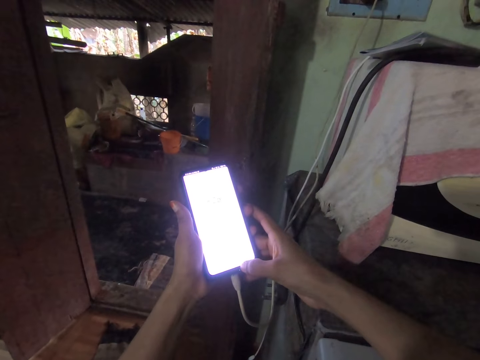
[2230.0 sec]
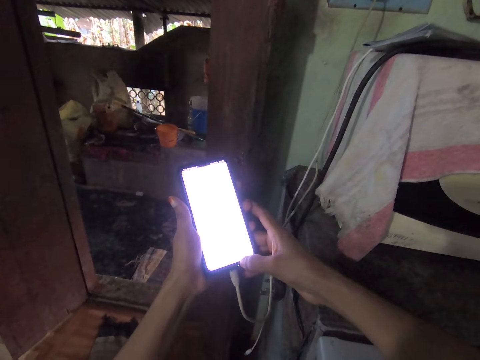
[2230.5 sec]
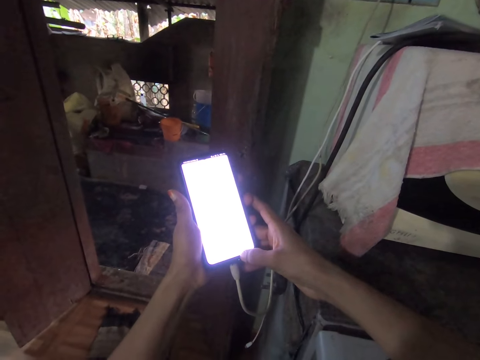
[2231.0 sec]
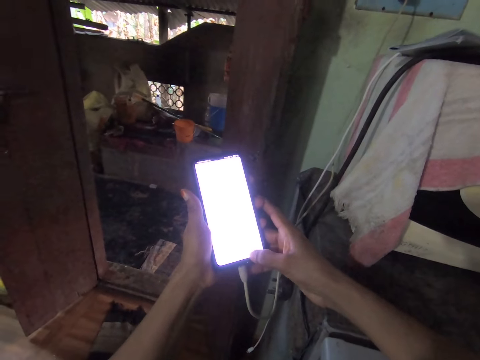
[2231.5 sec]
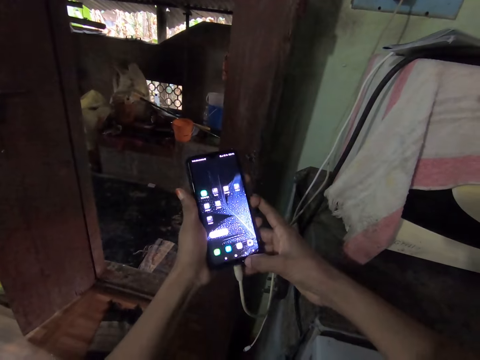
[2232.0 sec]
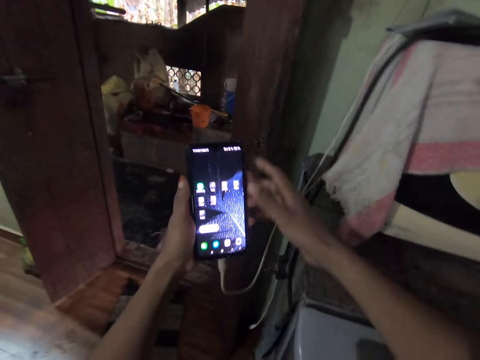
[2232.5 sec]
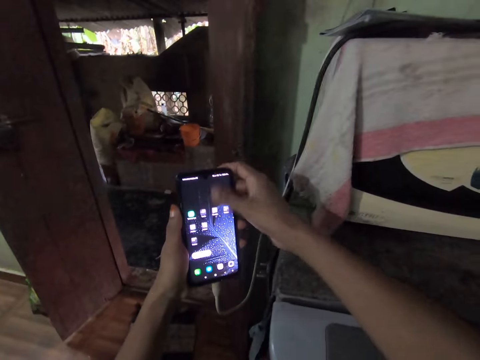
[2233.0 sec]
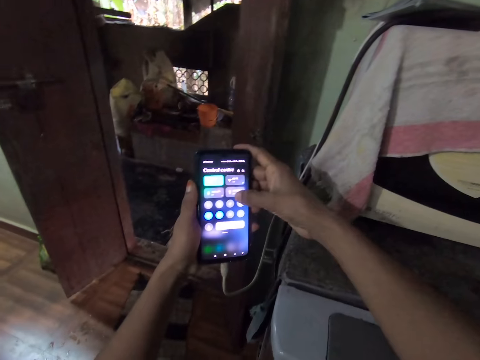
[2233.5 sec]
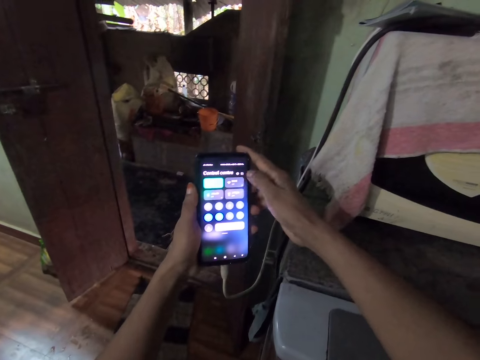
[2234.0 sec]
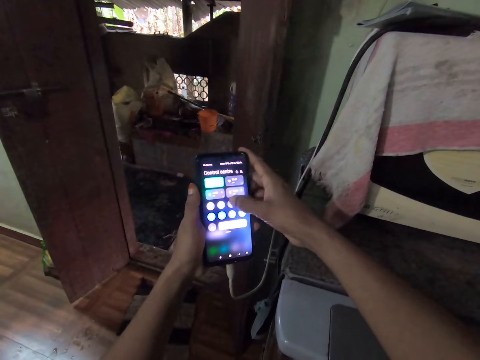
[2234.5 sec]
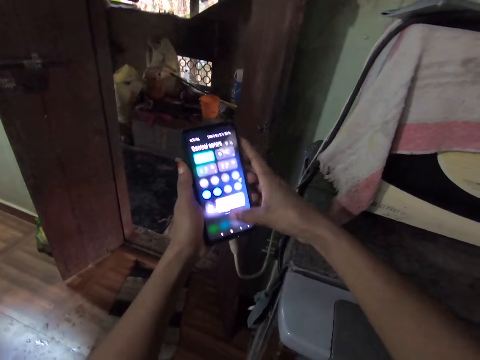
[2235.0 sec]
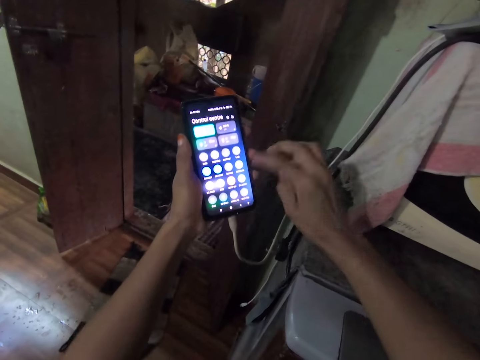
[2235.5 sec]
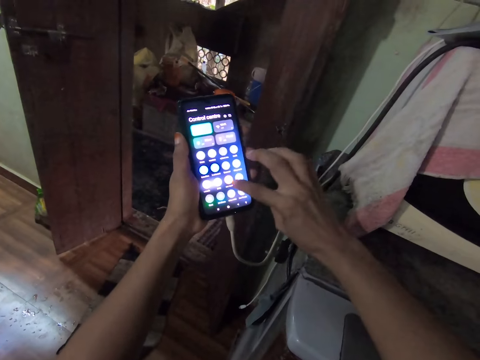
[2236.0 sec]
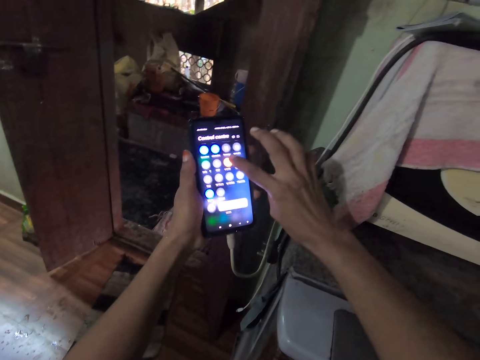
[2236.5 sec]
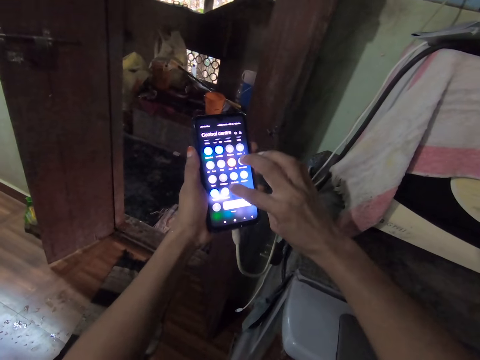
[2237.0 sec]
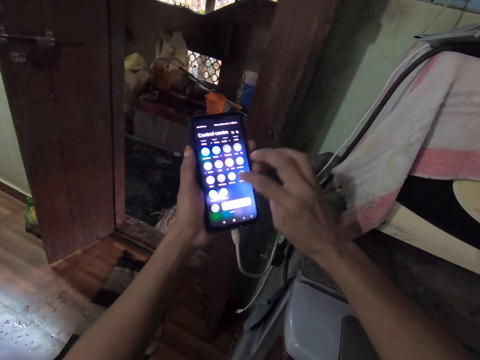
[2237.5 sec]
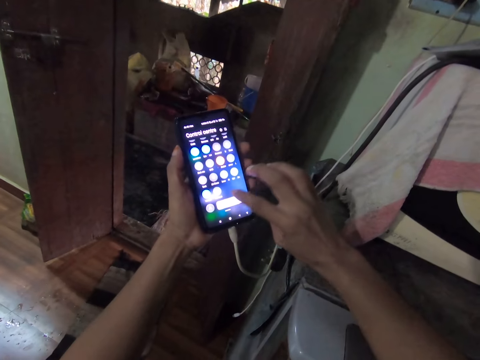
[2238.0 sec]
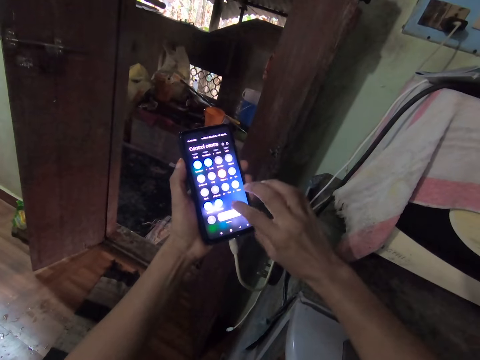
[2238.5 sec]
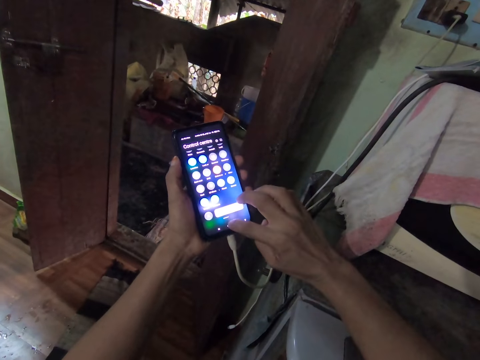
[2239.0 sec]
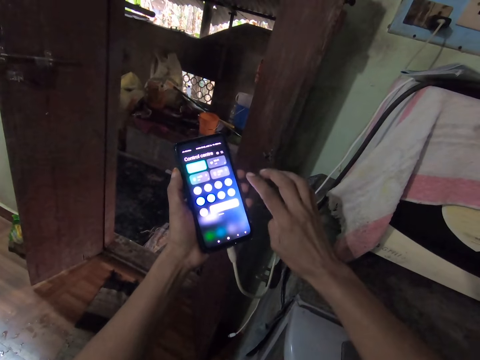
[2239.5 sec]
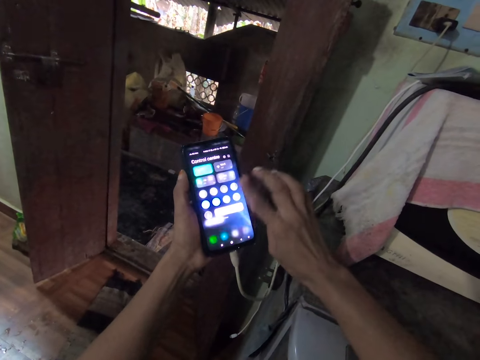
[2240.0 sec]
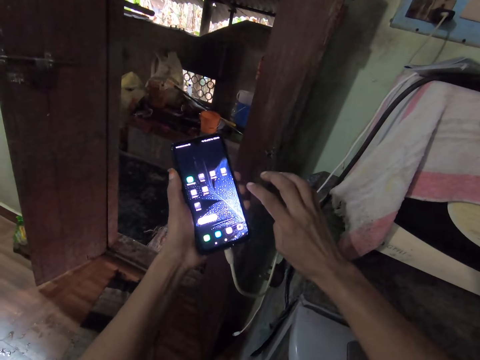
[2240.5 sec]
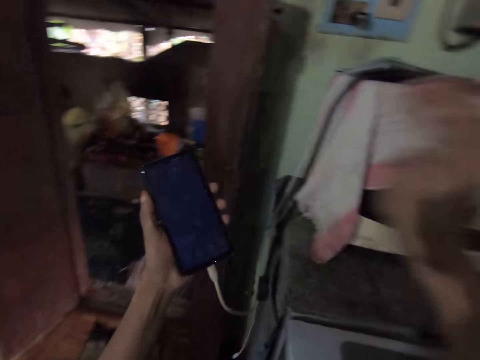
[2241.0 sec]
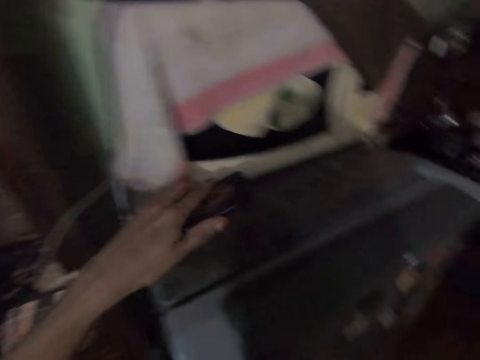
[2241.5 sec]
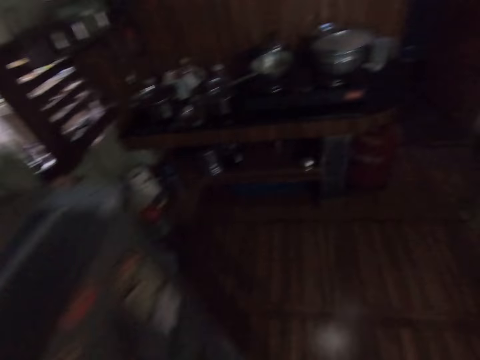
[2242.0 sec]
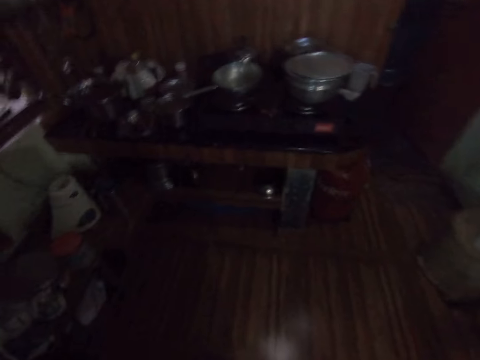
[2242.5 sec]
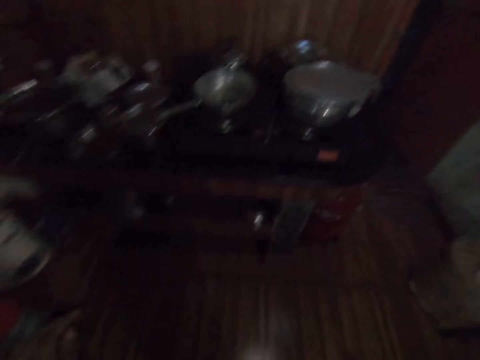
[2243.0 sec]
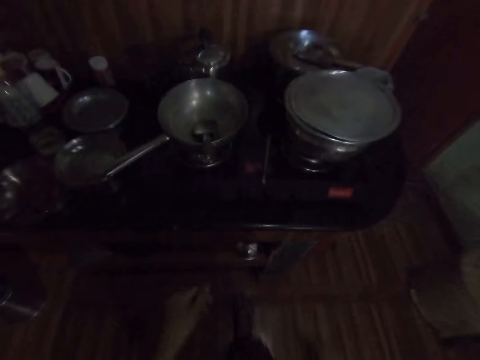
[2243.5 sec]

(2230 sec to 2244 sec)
The camera wearer scrolls a phone. She drops the phone on the fridge with her left hand. She walks around.

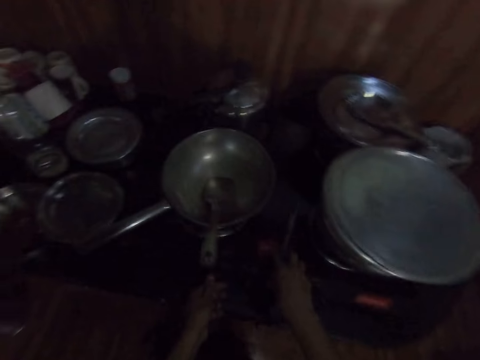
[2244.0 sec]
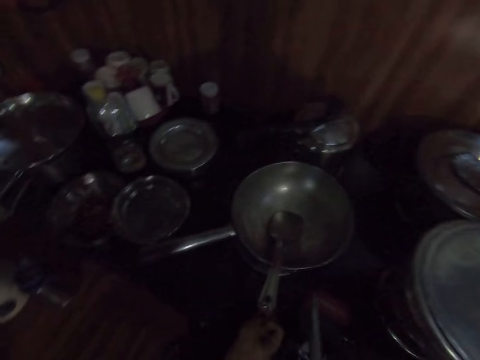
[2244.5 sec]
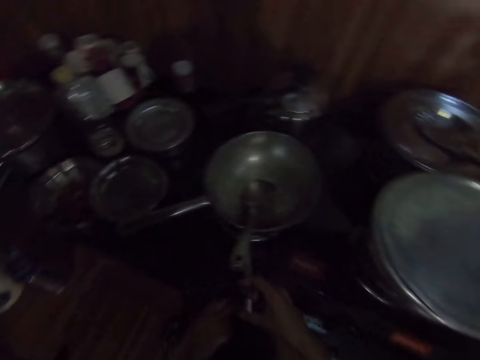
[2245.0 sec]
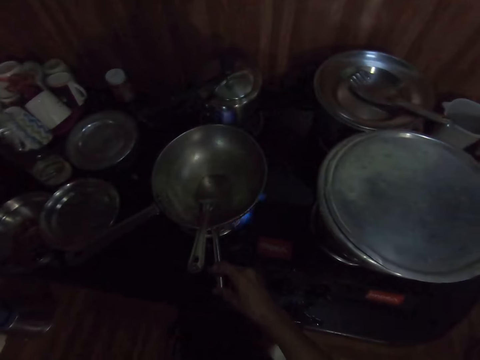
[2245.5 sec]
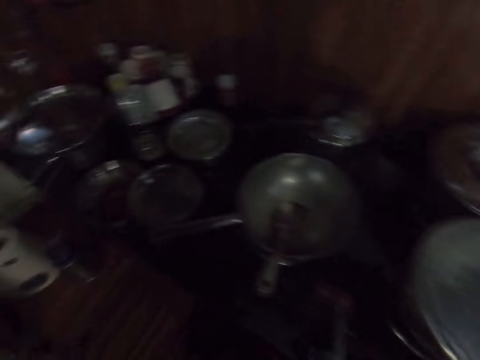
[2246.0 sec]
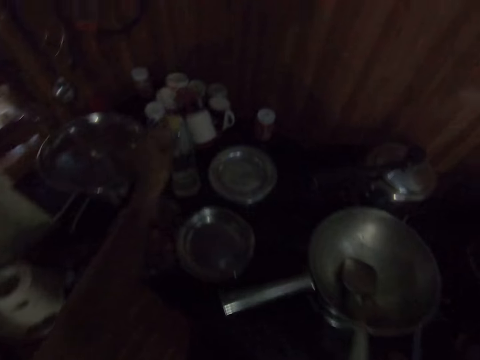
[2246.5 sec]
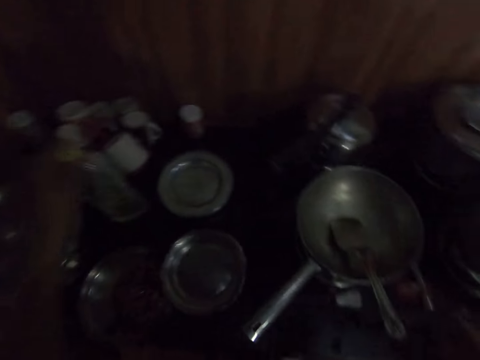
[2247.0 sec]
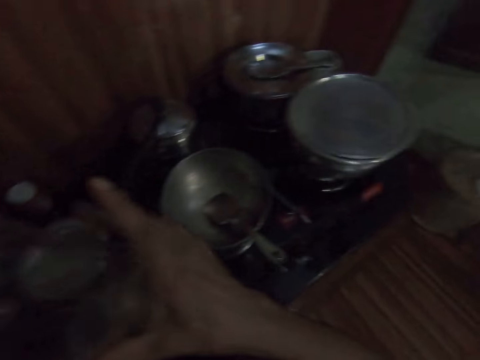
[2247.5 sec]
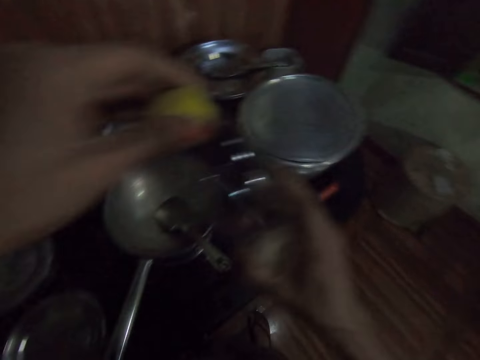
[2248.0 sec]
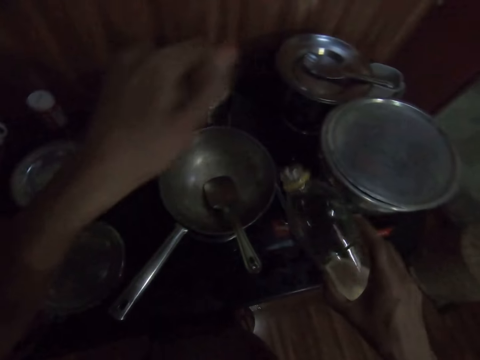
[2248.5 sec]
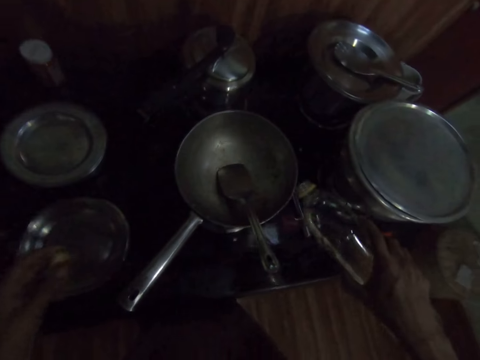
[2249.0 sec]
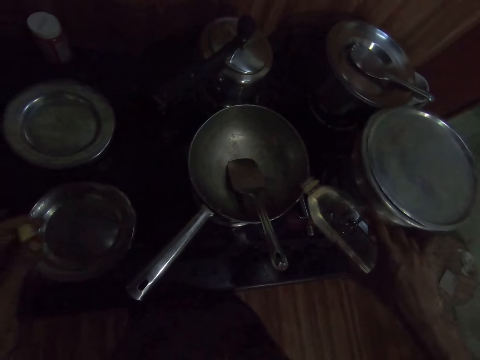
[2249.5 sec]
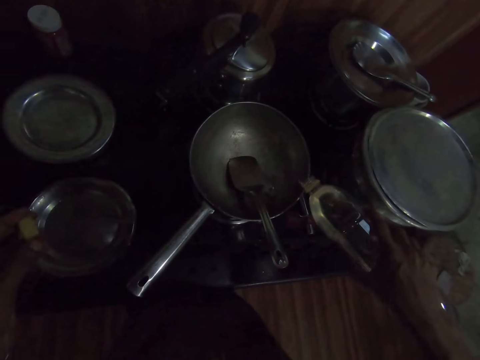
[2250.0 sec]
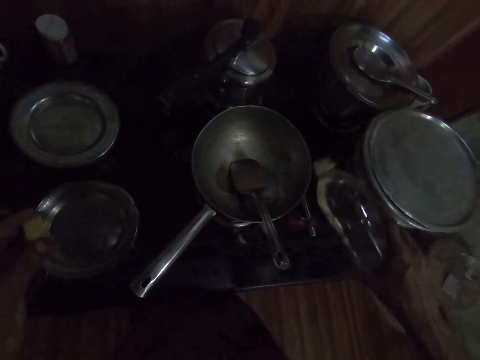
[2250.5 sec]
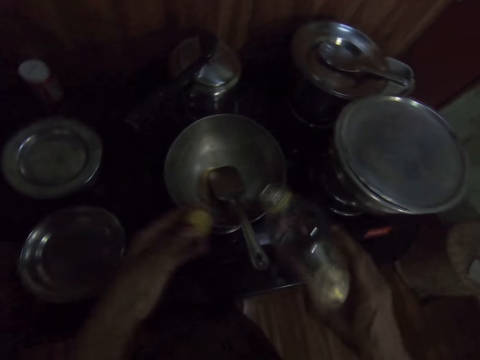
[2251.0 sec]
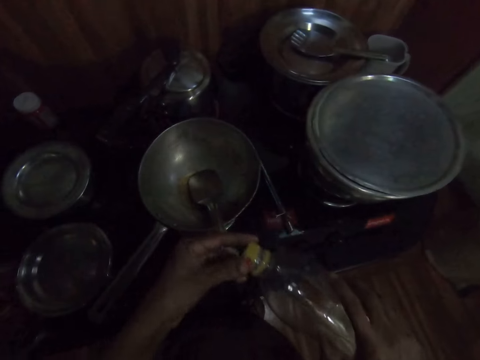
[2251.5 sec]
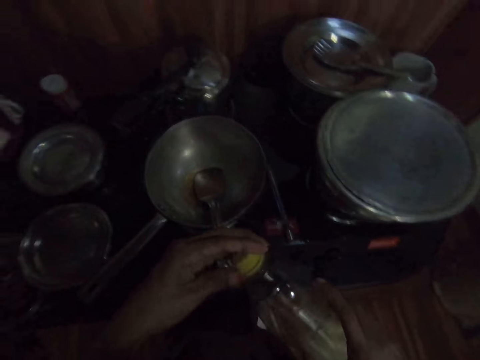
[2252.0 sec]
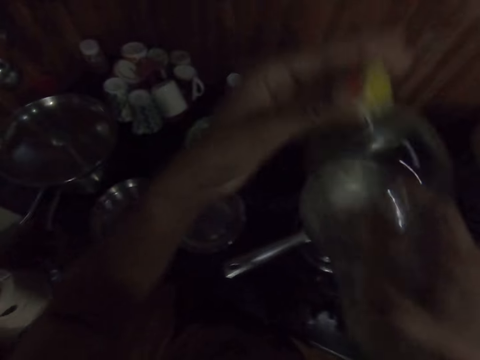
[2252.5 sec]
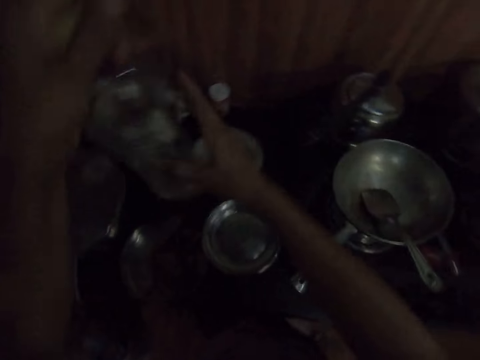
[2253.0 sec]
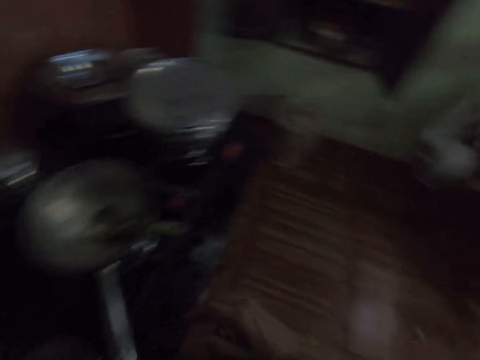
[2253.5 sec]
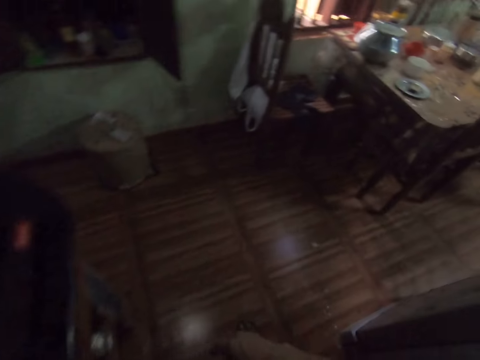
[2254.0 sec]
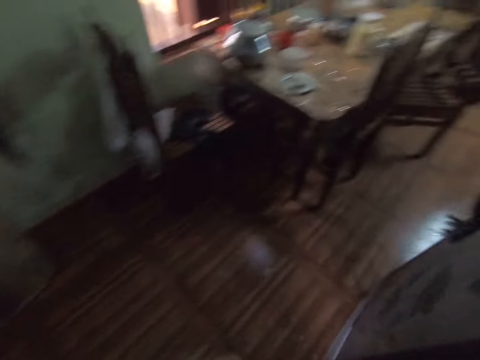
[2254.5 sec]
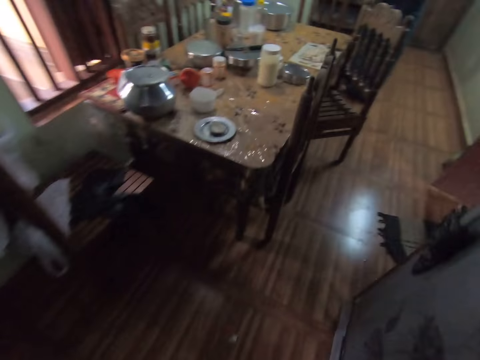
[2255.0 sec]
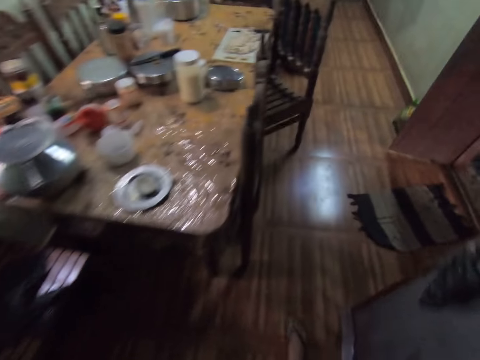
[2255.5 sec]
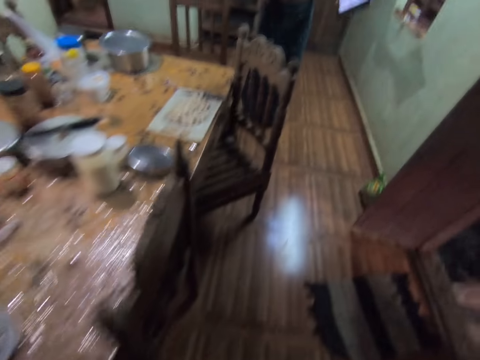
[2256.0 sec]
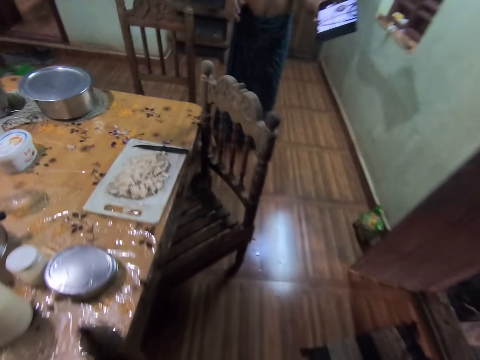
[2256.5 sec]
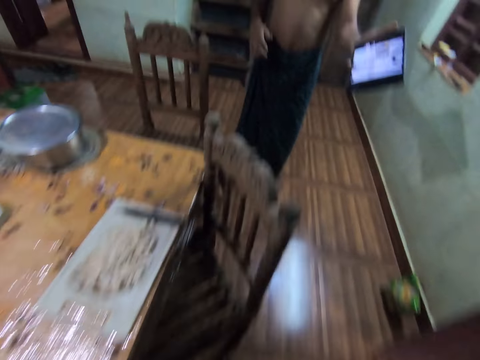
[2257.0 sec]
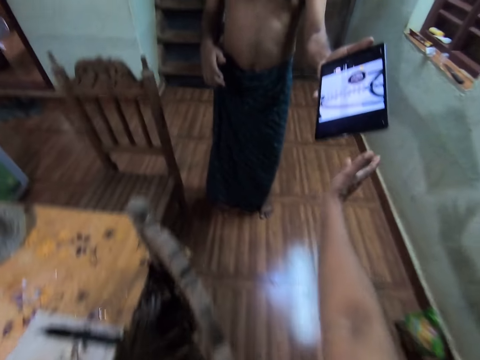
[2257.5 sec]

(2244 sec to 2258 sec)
The camera wearer picks up a lighter from the cooker with her right hand. She lights the cooker with the lighter in her right hand. She turns on the gas. She drops the lighter on the cooker with her right hand. She picks up a bottle from the kitchen counter with her left hand. She passes the bottle from her left hand to her right hand. She removes the bottle cover from the bottle in her right hand with her left hand. She pours oil into the pan on the cooker from the bottle in her right hand. She replaces the bottle cover on the bottle in her right hand with her left hand. She drops the bottle on the kitchen counter with her left hand. She looks around, walks around and dialogues with a man.
